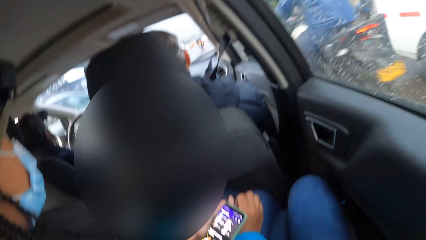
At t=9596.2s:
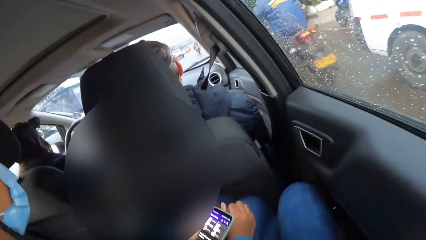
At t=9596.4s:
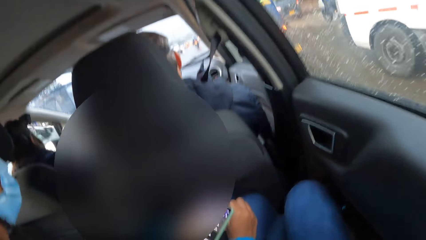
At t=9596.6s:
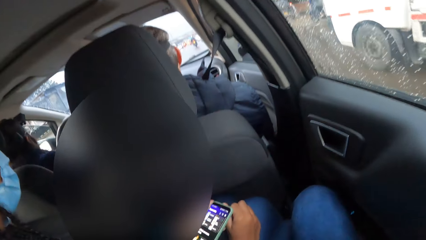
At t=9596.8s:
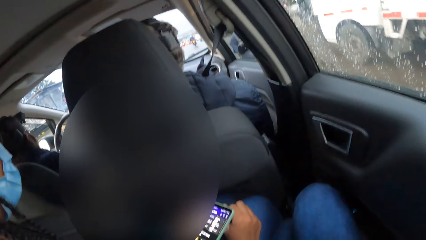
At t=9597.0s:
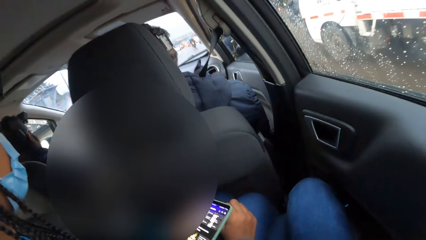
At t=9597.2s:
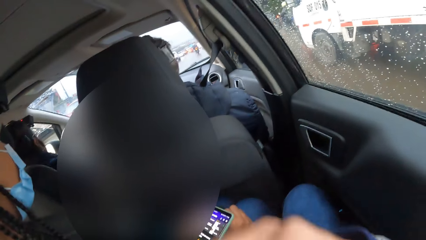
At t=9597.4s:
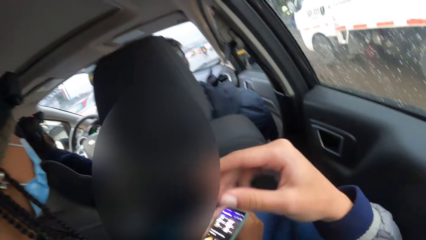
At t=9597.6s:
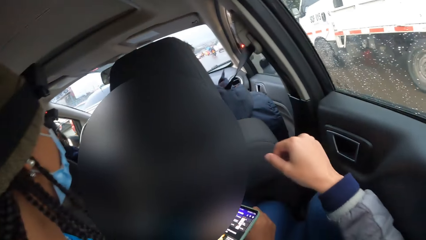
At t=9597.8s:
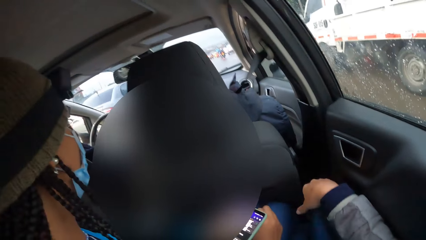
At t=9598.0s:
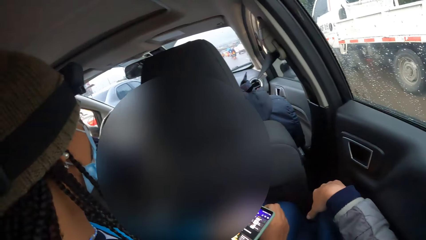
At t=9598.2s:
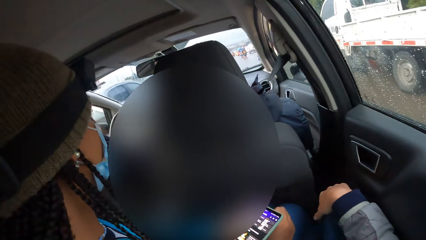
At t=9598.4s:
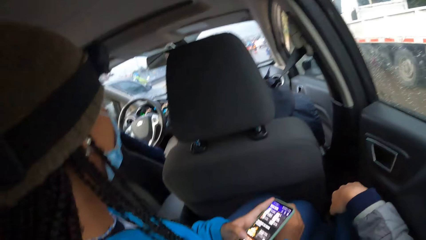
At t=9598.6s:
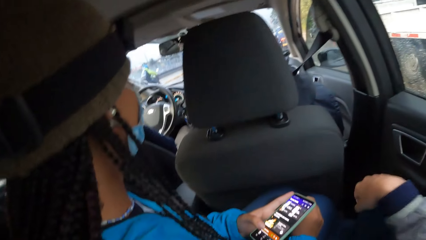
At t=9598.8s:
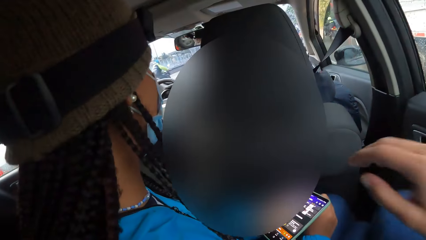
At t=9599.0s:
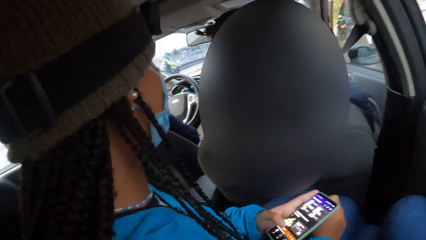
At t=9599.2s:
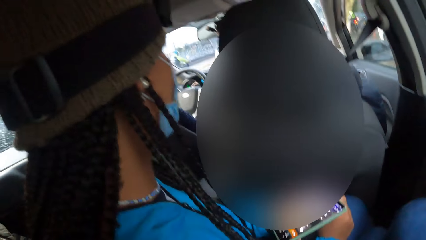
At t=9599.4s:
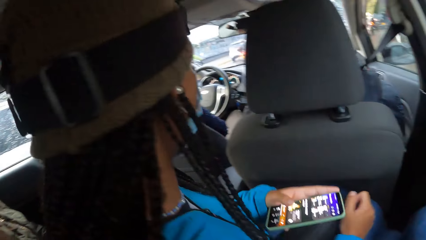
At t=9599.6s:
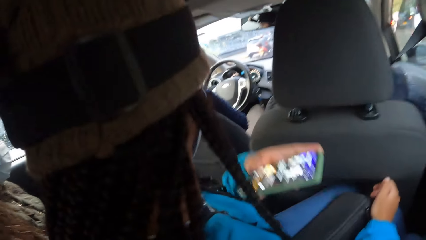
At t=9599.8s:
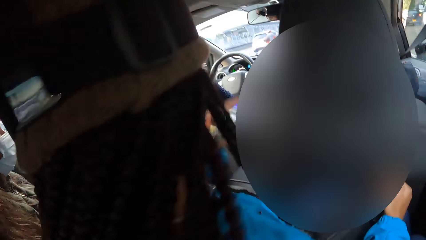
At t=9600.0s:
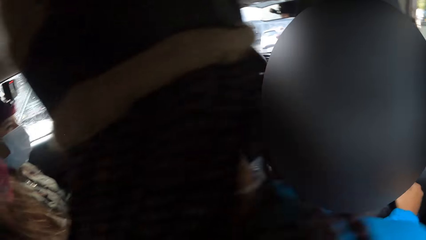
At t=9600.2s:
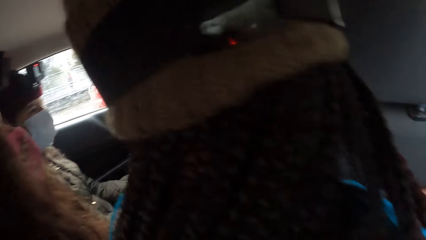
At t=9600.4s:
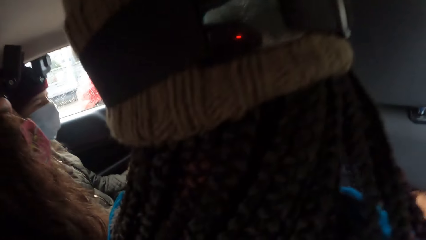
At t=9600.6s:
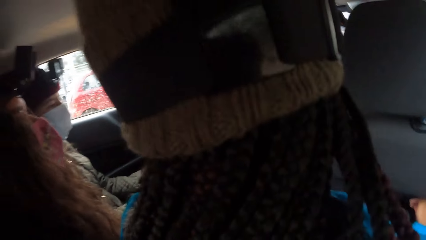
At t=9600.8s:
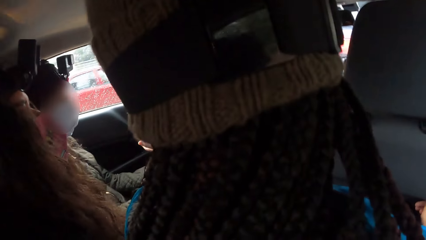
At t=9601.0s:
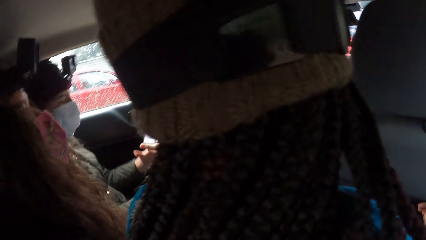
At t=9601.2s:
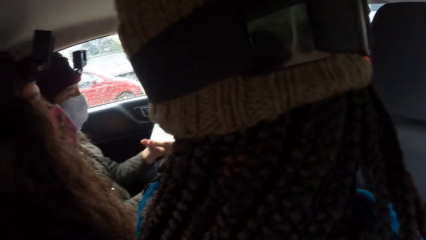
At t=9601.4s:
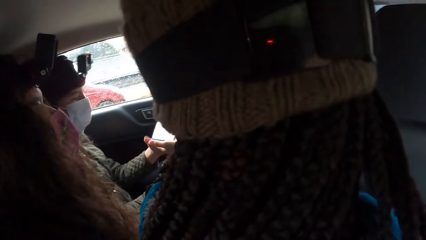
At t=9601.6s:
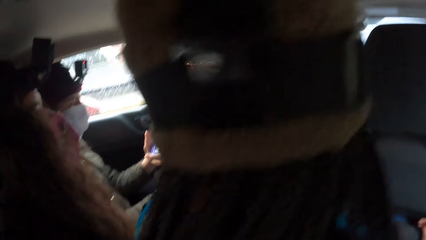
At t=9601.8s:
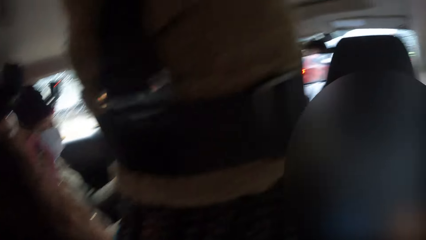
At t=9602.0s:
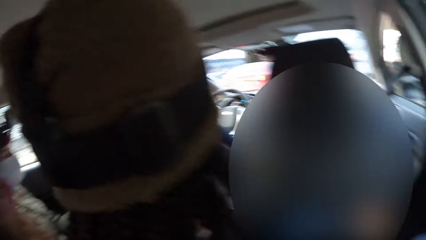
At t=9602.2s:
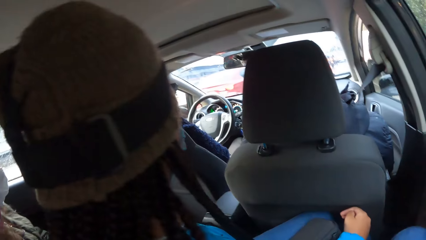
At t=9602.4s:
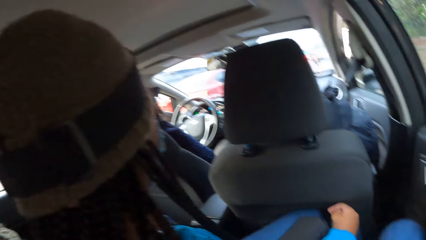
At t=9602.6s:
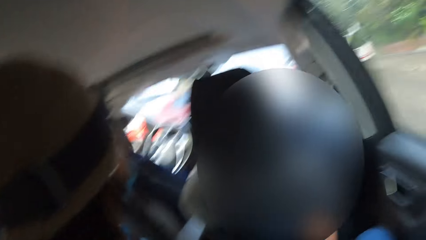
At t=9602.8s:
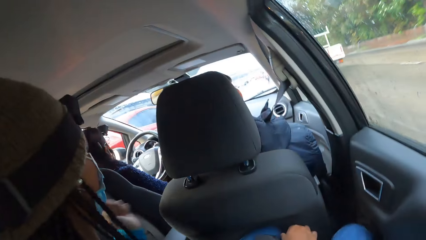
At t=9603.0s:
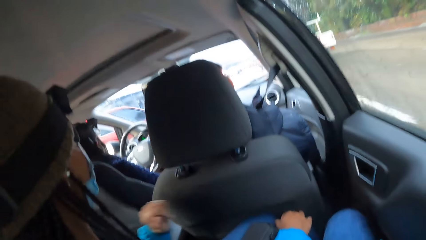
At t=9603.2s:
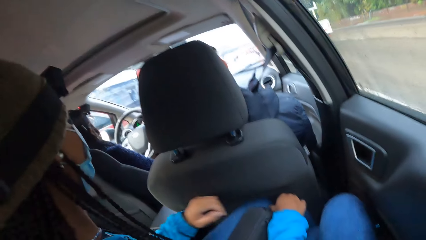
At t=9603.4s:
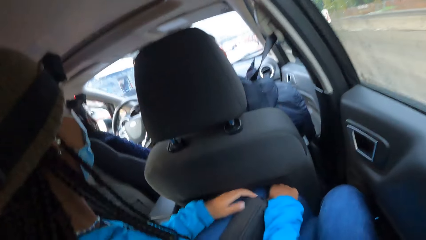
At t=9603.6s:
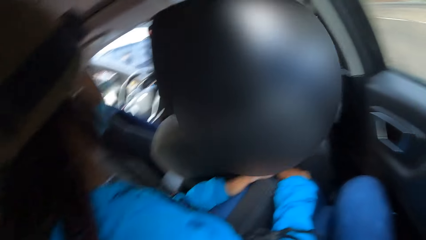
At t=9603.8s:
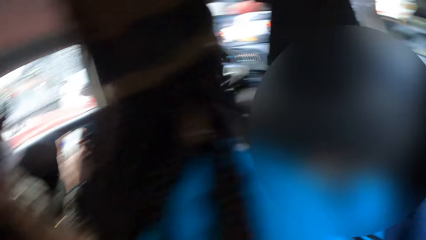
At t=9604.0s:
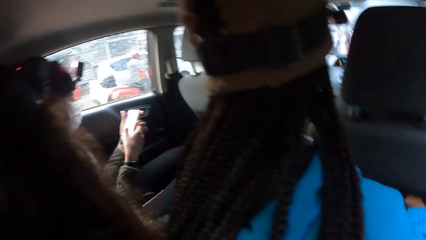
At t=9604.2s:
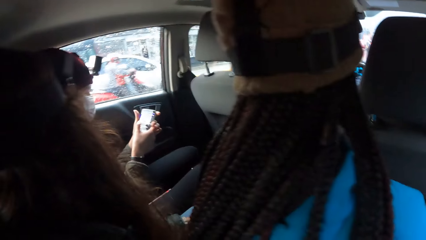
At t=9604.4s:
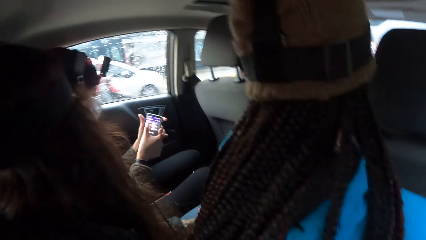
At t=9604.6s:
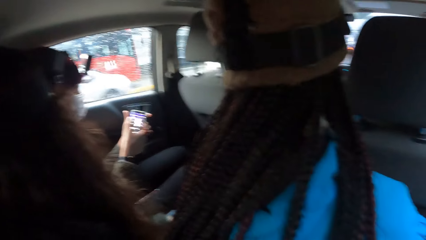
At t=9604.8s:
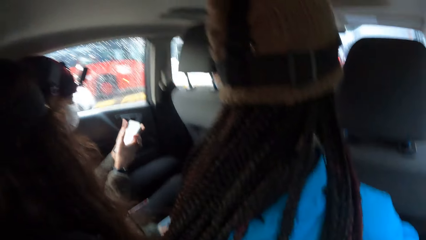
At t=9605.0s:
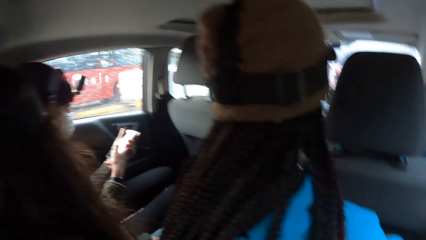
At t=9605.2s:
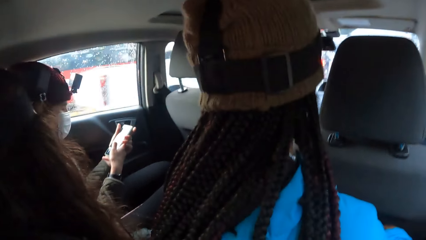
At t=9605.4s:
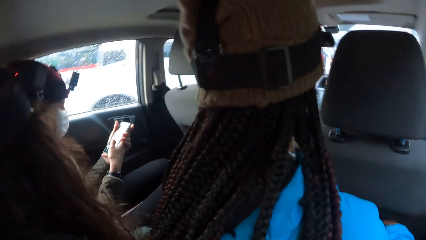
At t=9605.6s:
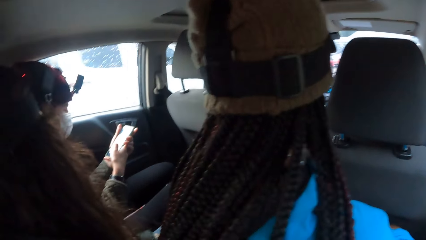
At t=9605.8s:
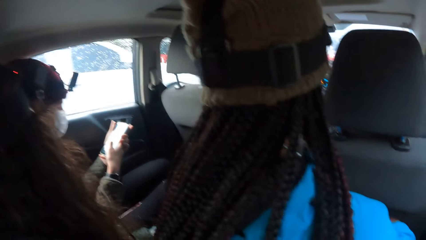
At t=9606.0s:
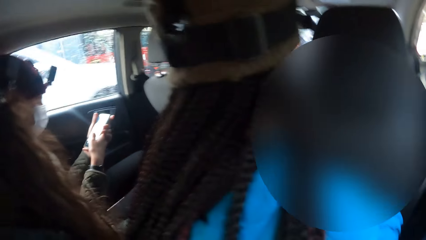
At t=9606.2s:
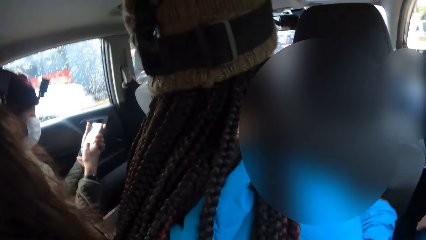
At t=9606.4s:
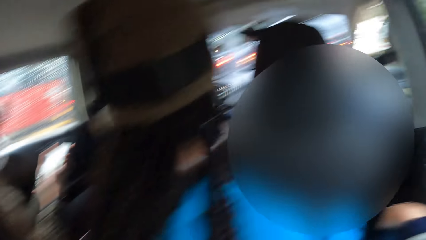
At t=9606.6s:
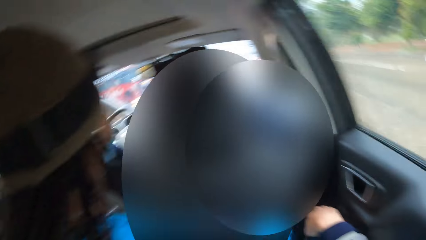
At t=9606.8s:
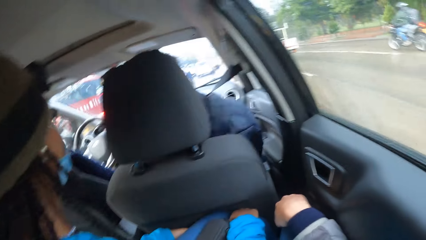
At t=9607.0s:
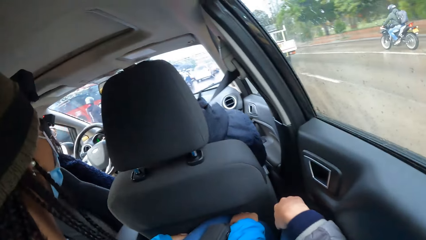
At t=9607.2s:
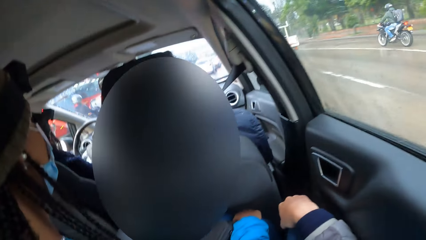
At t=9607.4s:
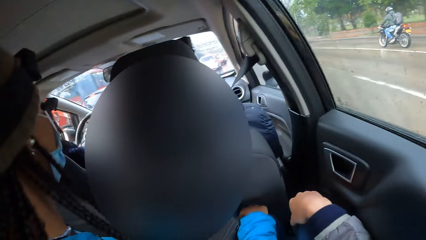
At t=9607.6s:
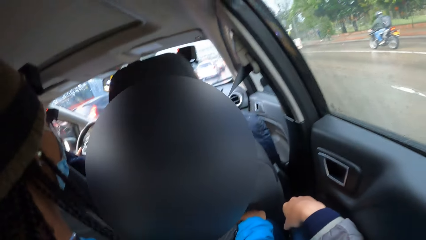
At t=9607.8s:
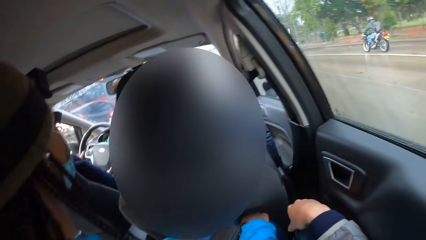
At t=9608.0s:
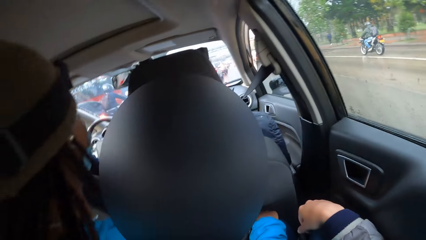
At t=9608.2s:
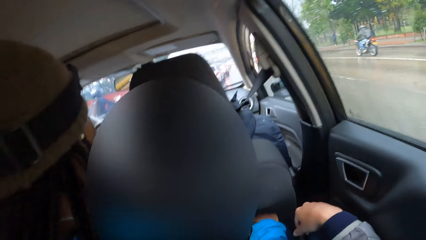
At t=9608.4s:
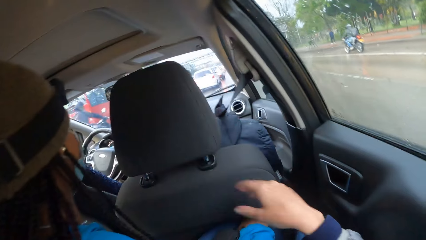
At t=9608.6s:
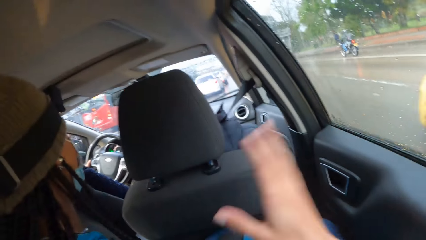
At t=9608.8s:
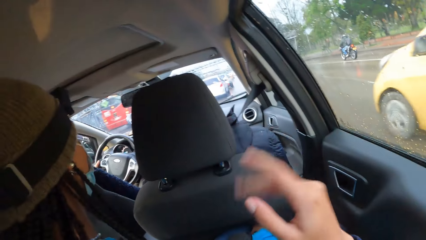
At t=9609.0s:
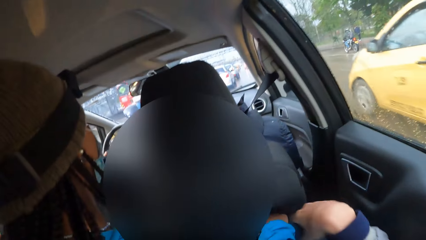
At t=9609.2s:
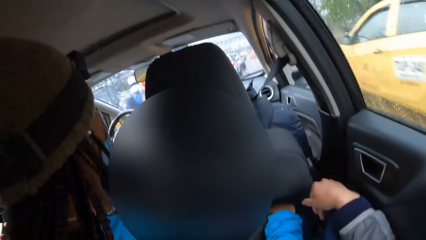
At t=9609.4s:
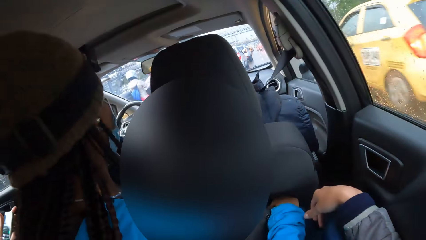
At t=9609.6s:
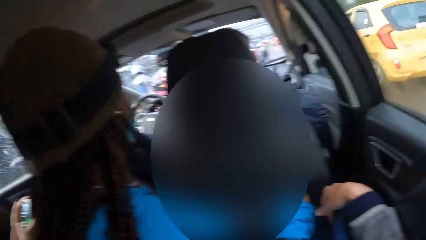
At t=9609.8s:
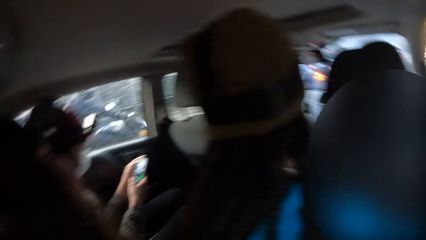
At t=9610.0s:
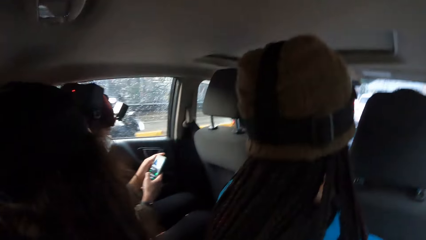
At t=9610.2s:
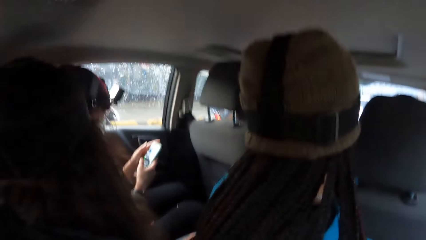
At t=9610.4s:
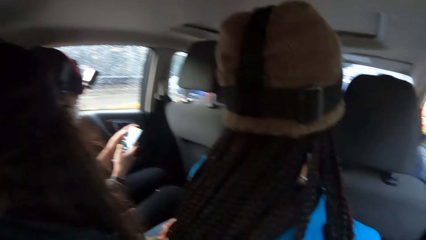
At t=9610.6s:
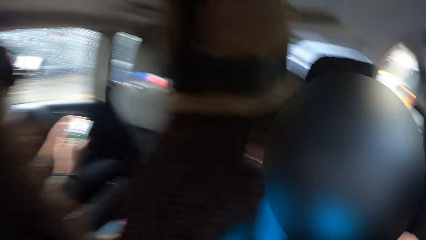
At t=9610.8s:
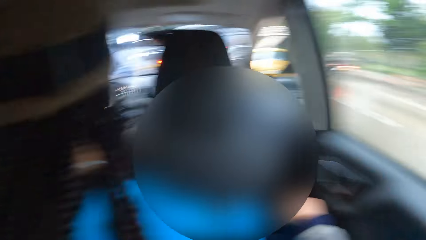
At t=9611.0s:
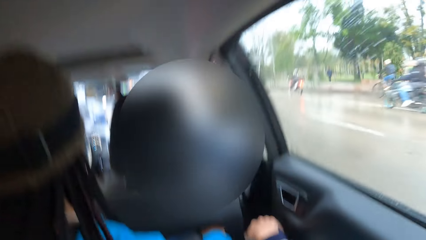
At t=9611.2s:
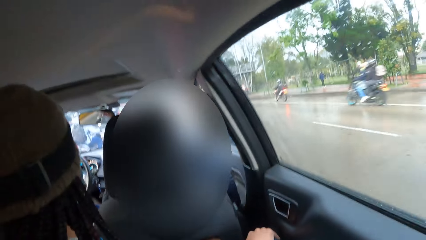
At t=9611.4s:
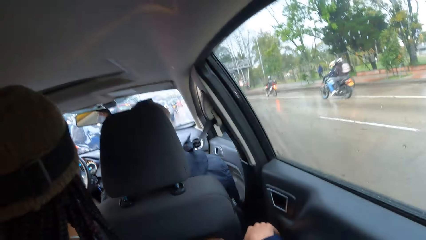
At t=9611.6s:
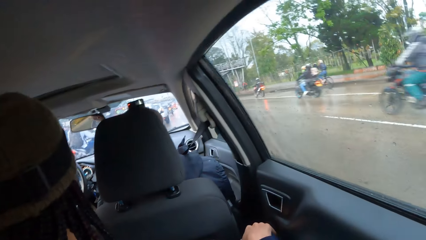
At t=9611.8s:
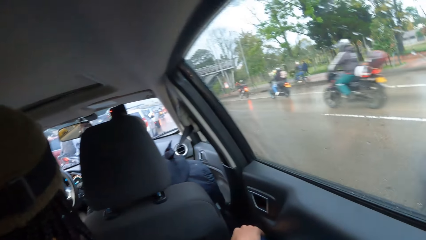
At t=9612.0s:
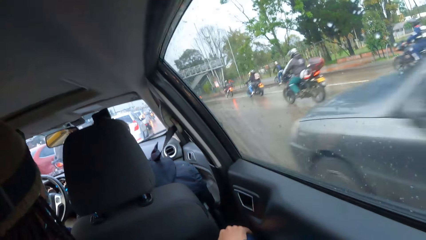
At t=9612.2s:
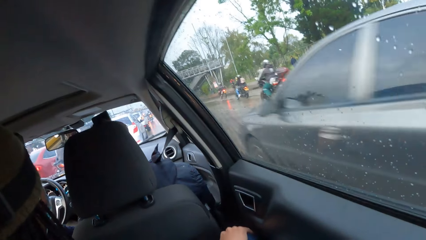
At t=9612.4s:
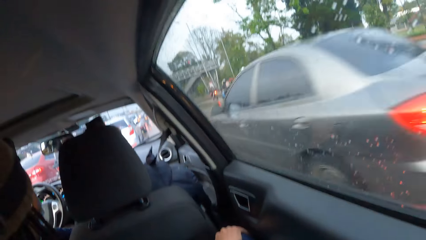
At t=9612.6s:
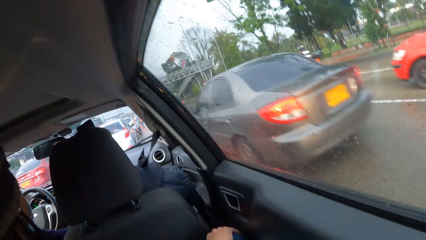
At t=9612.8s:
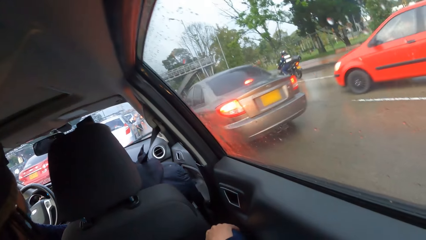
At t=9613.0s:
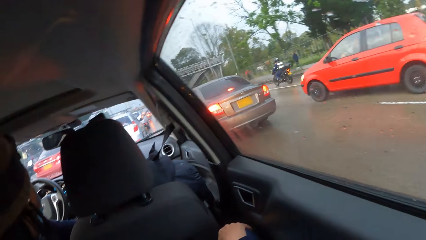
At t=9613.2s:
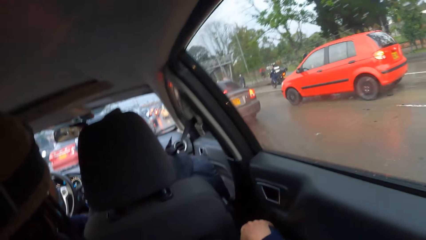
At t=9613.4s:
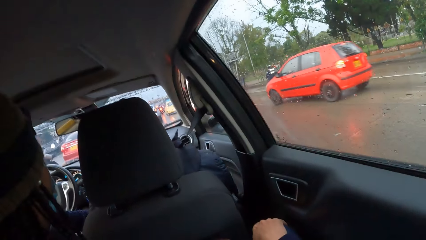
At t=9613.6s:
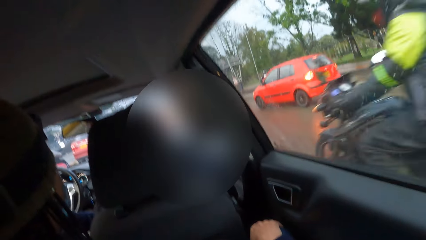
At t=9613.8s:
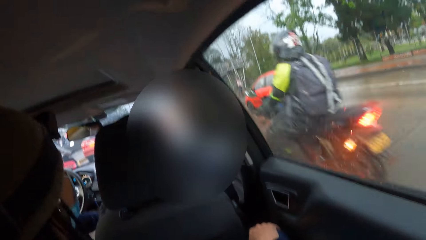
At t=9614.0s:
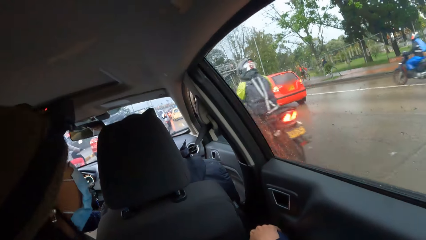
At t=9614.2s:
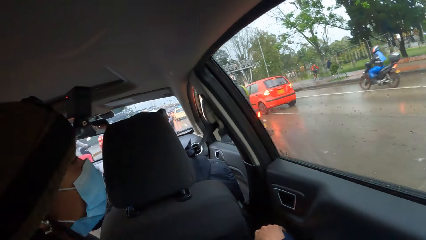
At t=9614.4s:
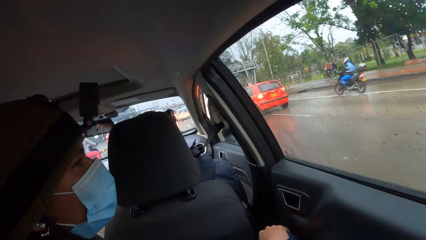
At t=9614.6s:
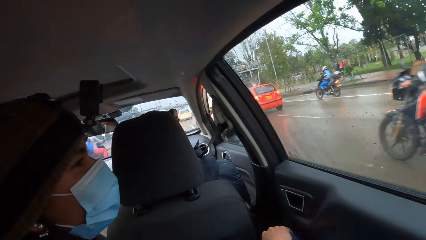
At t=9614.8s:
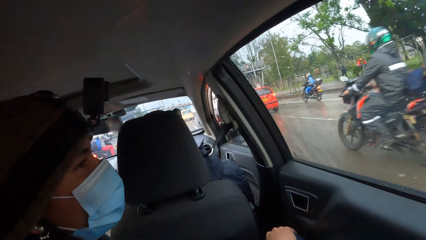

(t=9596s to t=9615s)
A man drives the car. Another man talks to the first man. A woman passes the phone to another woman. The other woman holds the phone with both hands. A third man talks to the other woman. The other woman scrolls the phone. The camera wearer looks around the road.
